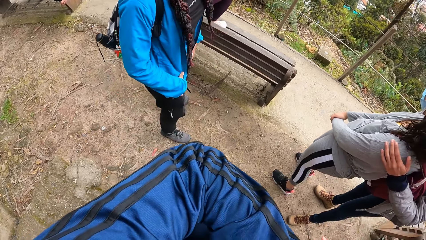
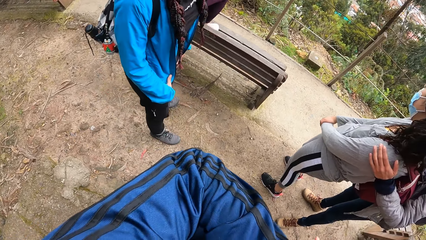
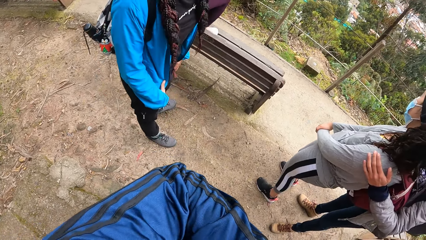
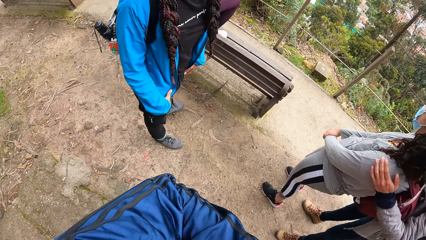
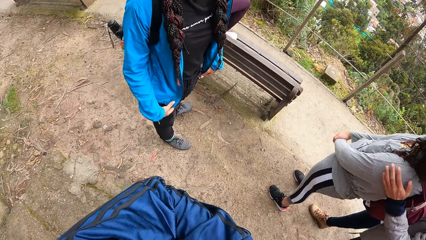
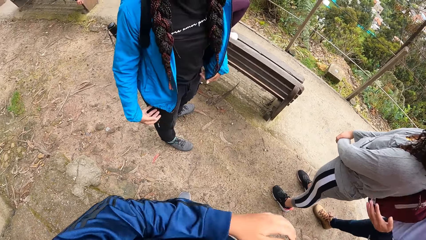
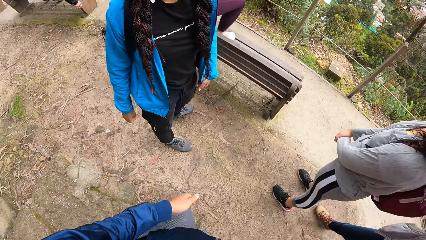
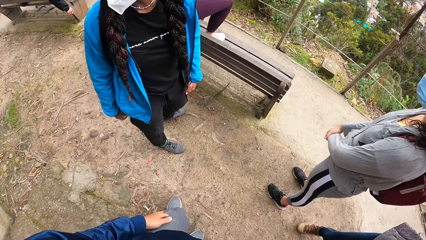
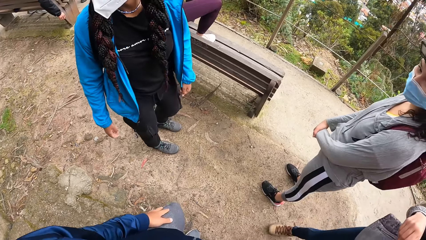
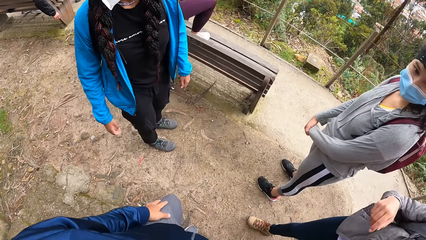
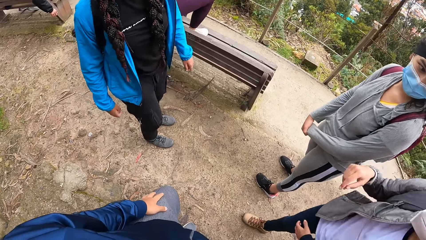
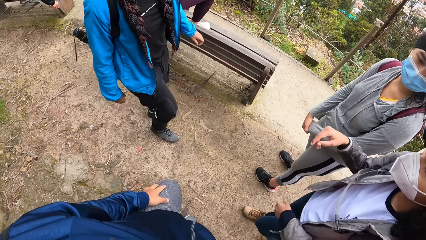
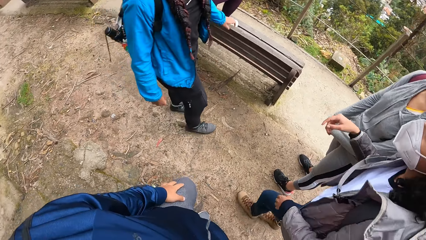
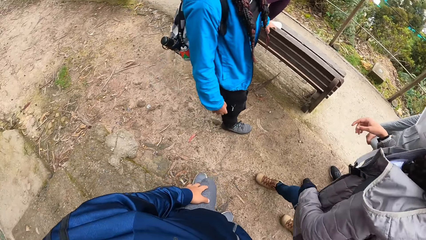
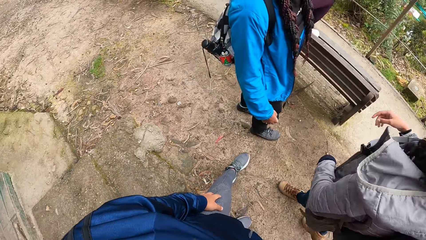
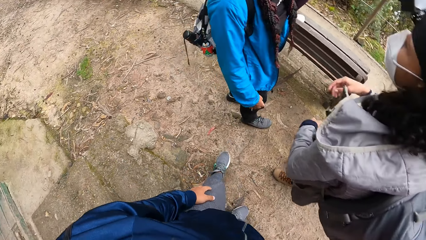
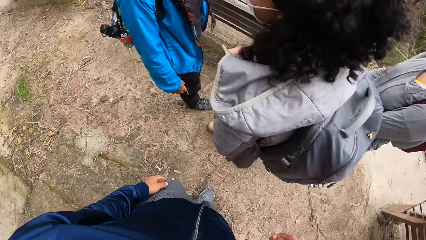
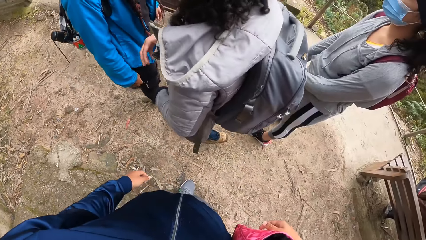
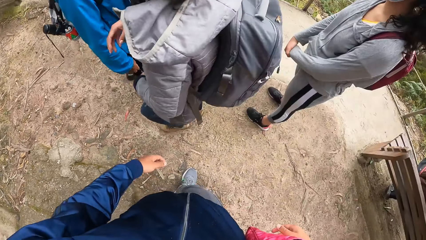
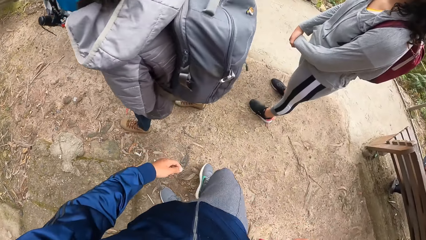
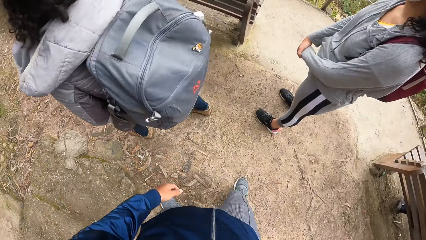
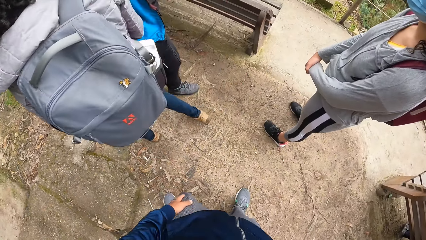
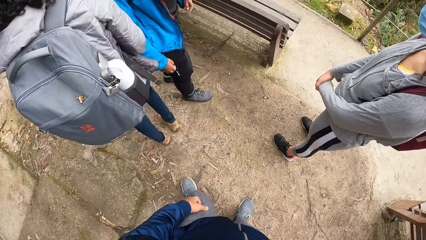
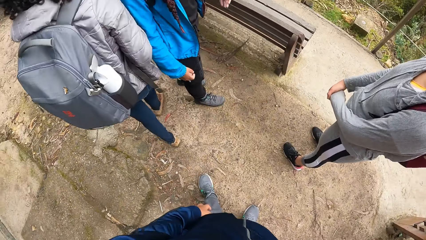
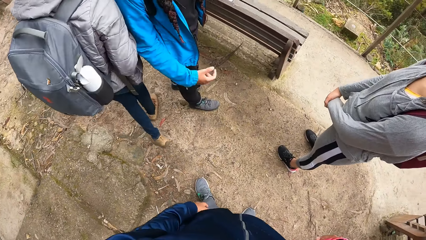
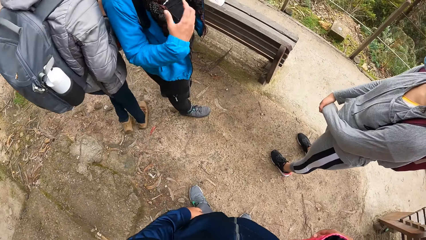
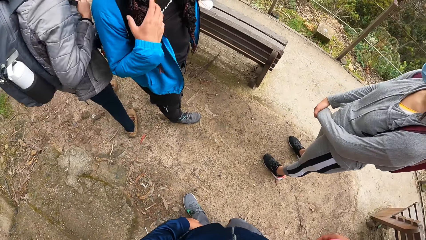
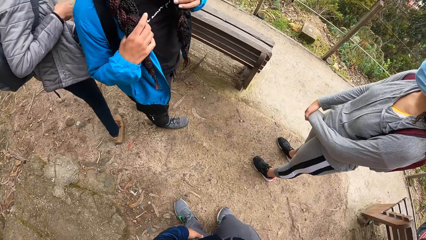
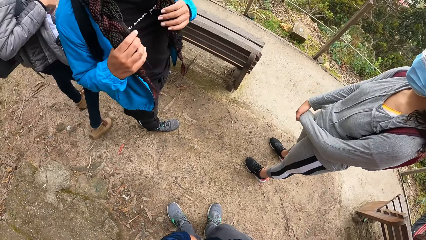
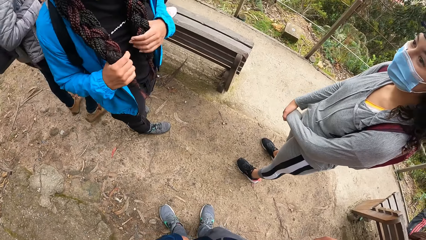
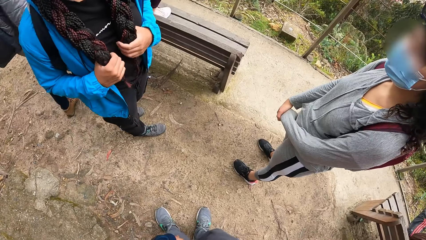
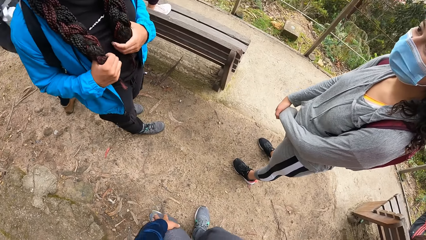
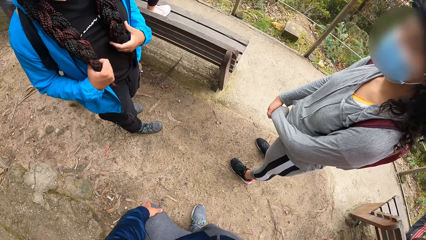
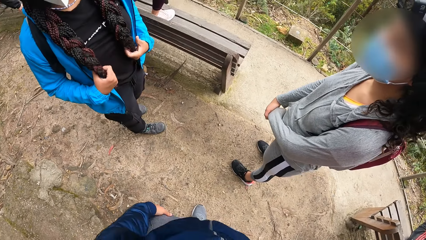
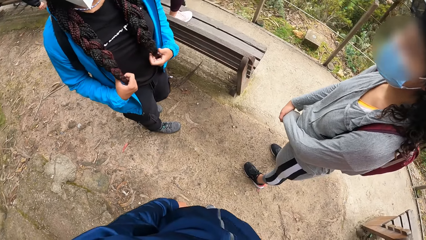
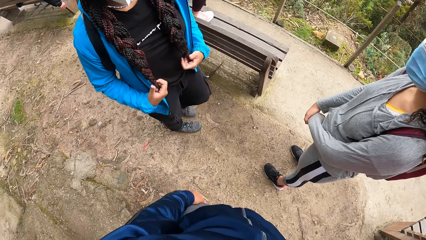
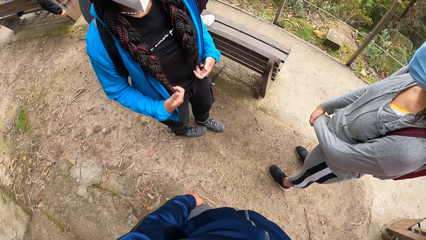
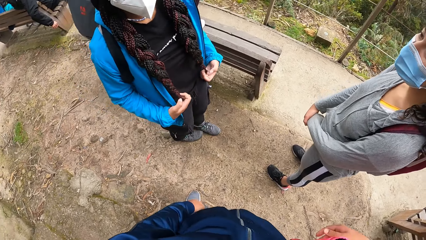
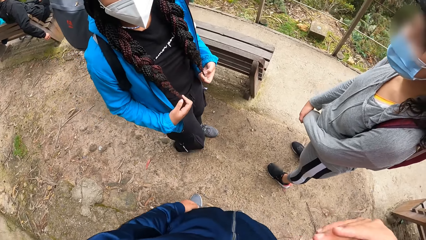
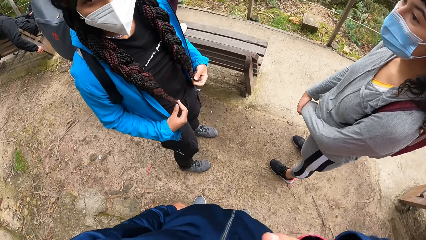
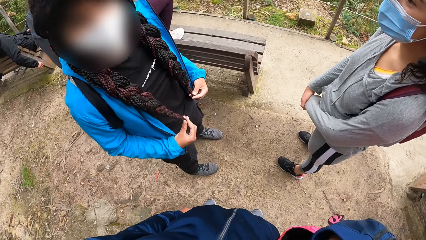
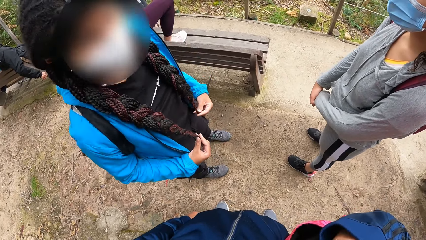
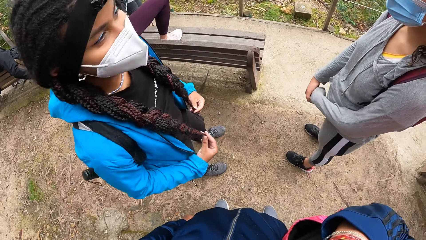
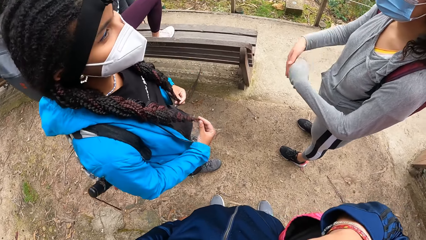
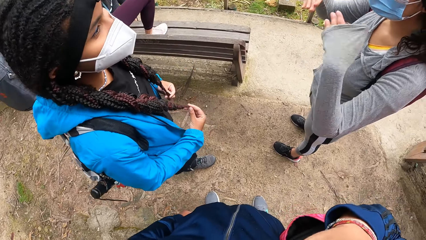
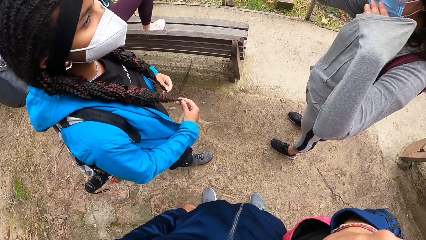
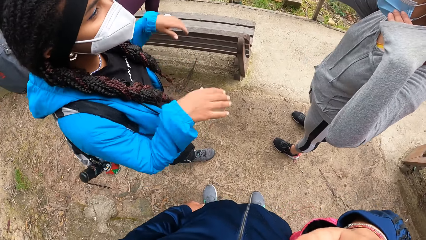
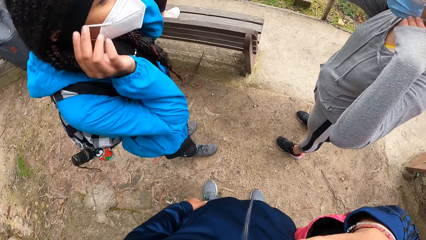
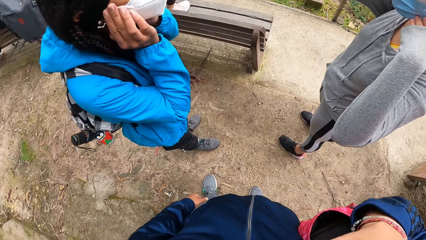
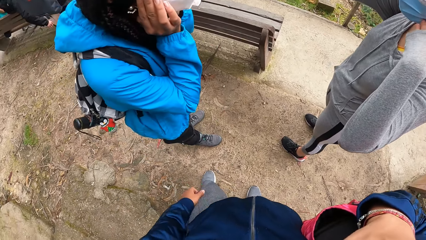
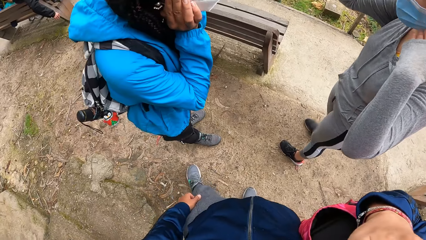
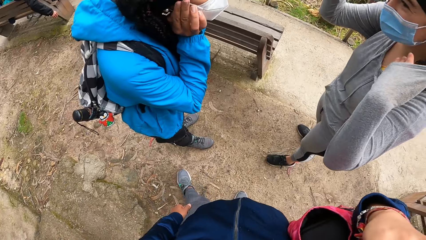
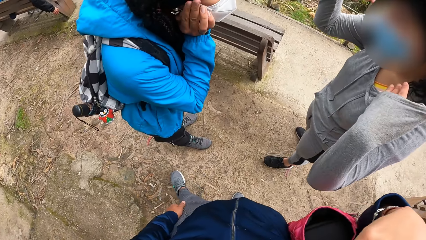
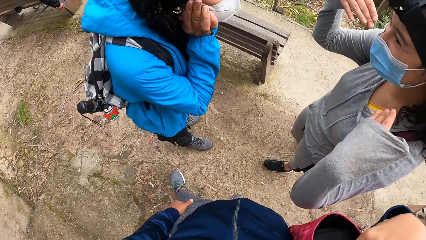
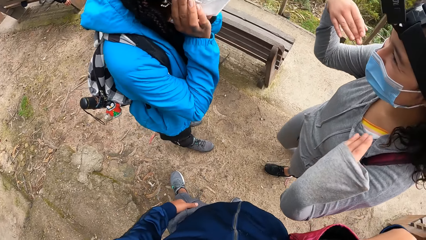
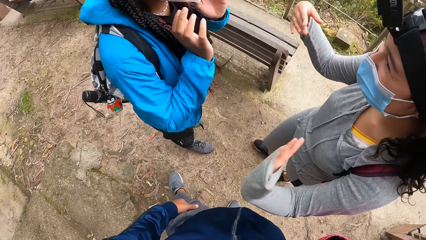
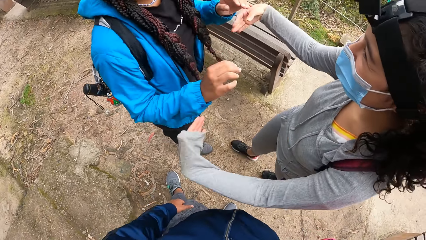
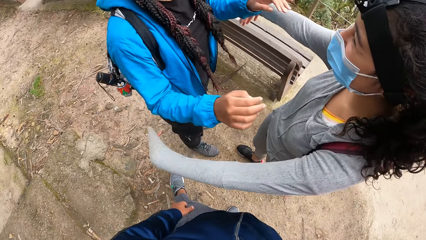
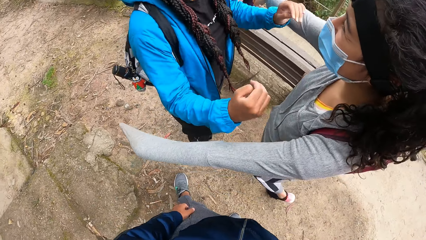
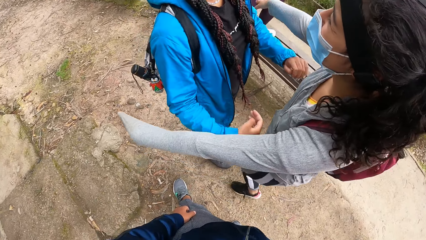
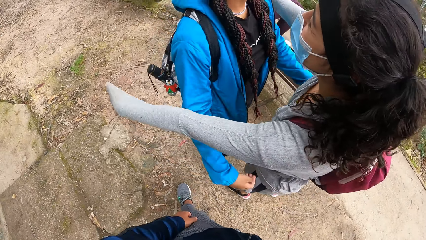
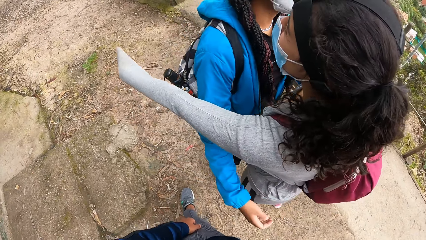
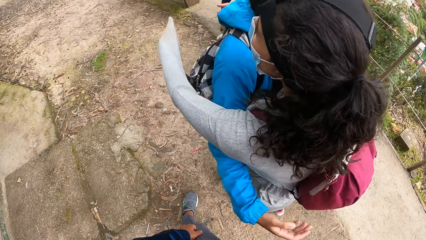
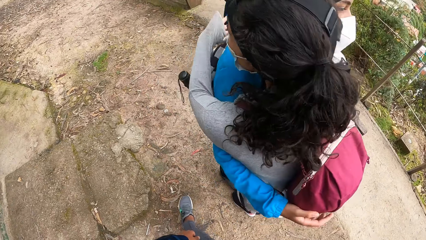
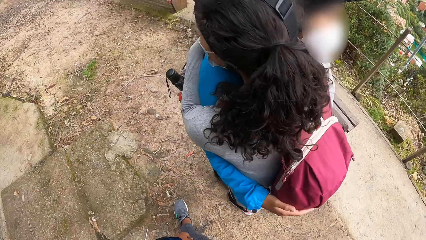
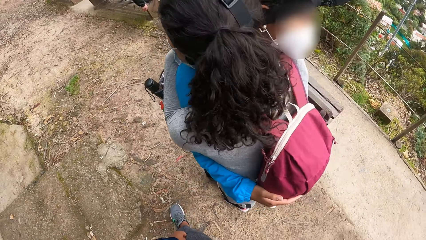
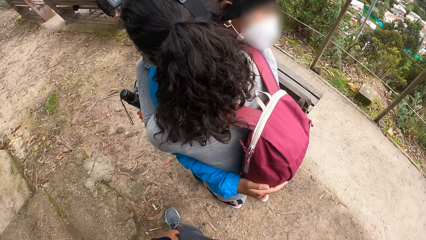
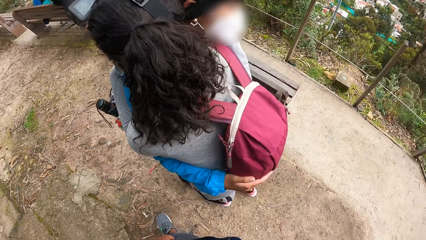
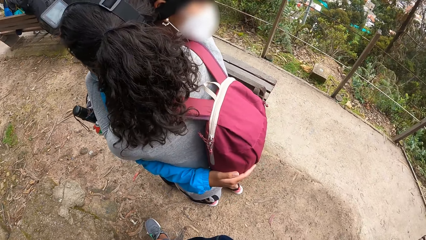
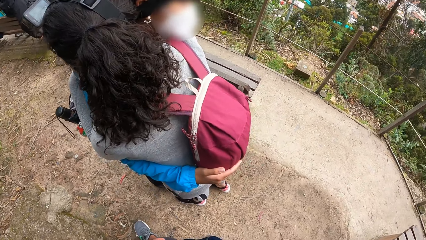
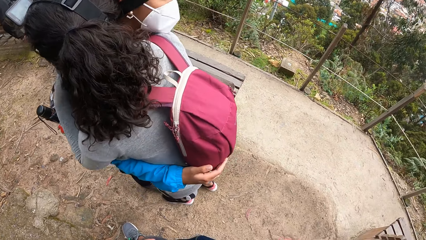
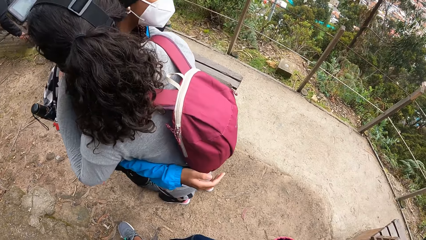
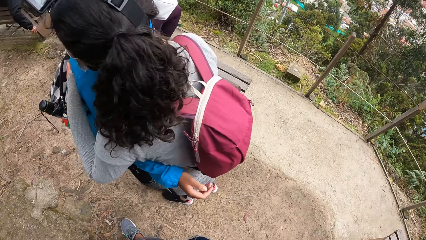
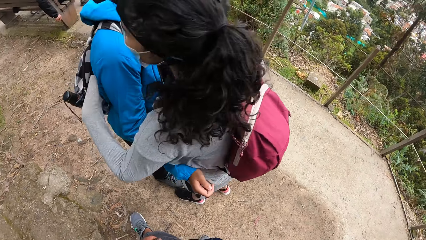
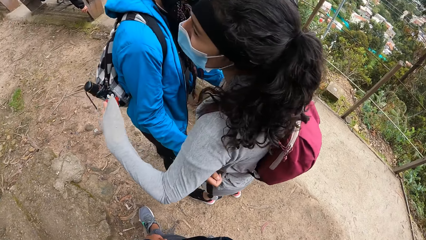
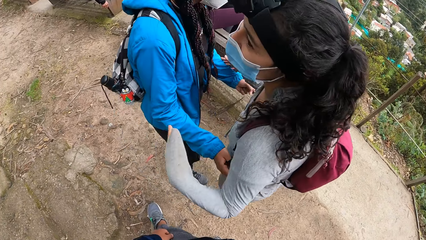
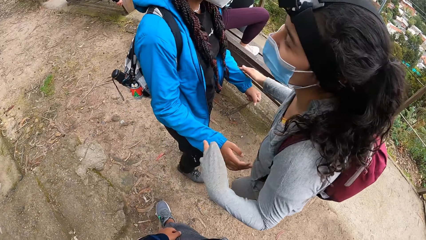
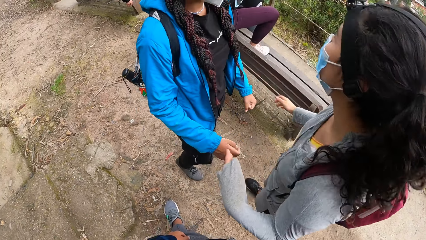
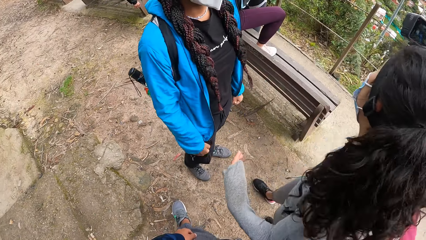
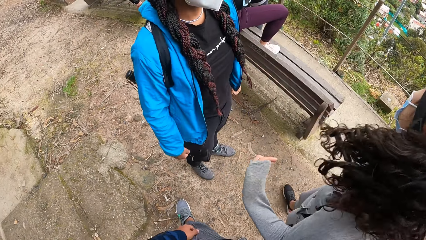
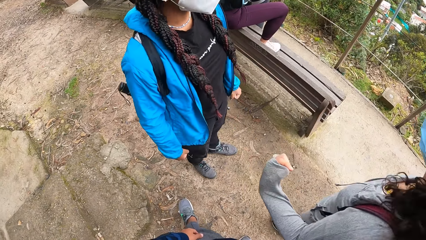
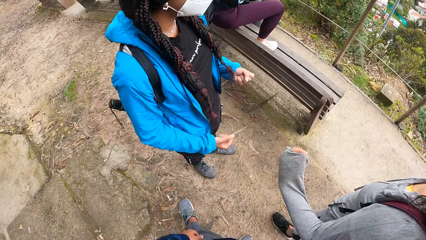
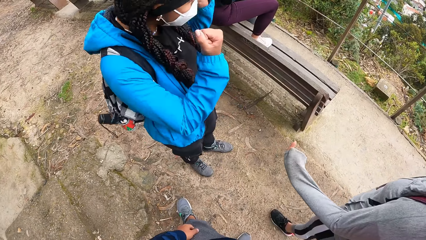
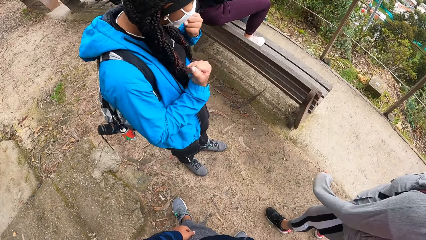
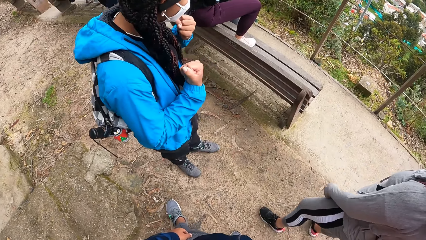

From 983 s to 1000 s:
A woman removes her hand from the shoulder of another woman. The first woman walks towards the camera wearer. A third woman touches her hair with both hands. The camera wearer interacts with a woman. The second woman arranges her cloth with both hands and hugs the third woman.
